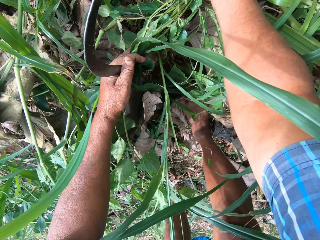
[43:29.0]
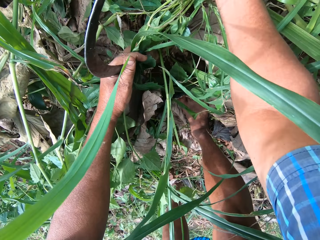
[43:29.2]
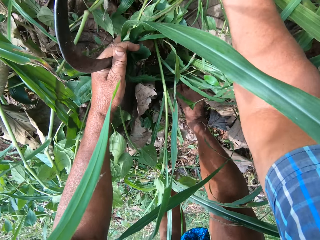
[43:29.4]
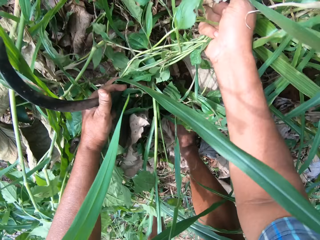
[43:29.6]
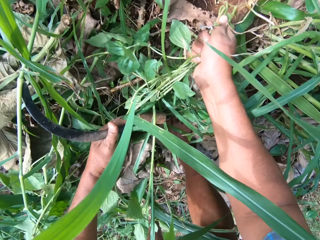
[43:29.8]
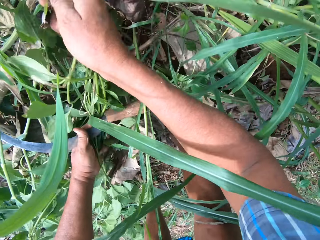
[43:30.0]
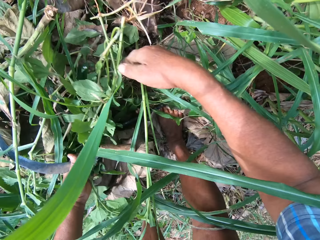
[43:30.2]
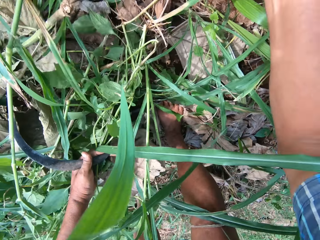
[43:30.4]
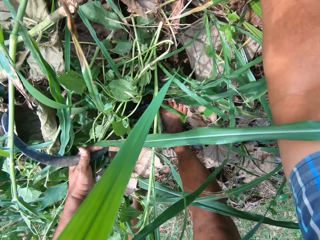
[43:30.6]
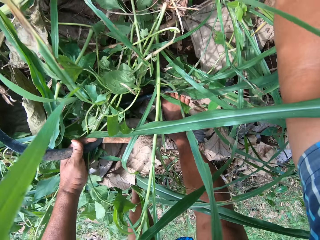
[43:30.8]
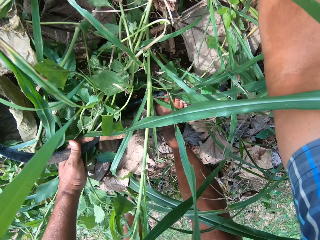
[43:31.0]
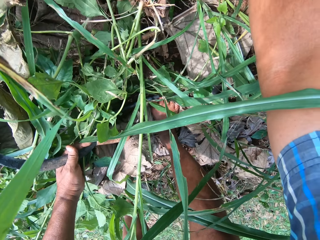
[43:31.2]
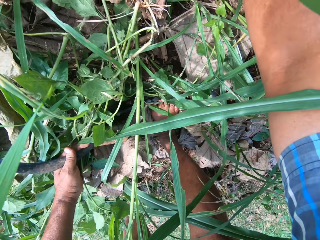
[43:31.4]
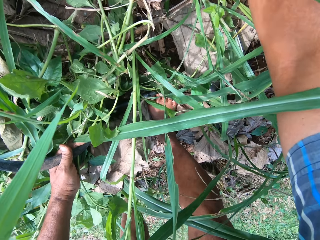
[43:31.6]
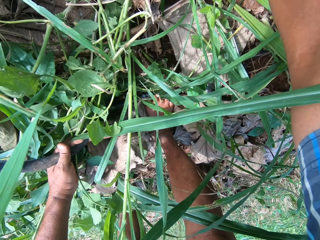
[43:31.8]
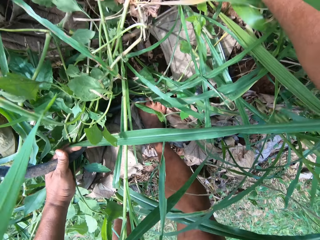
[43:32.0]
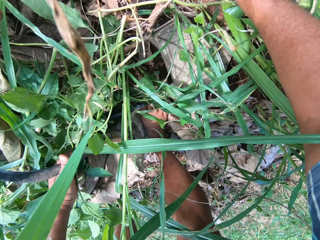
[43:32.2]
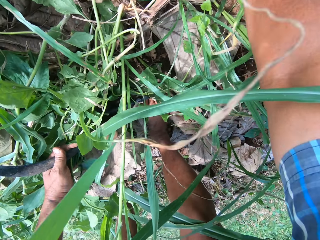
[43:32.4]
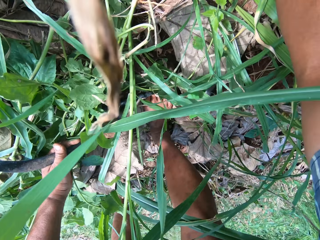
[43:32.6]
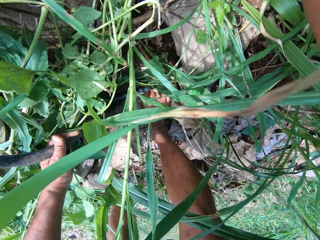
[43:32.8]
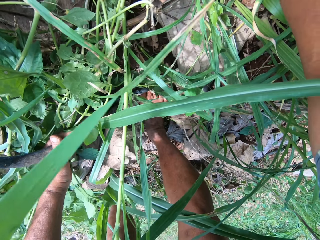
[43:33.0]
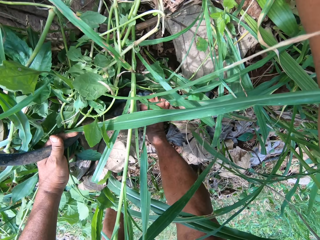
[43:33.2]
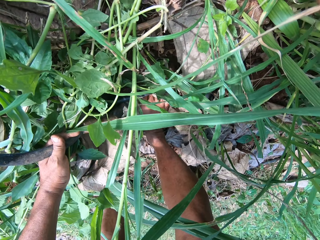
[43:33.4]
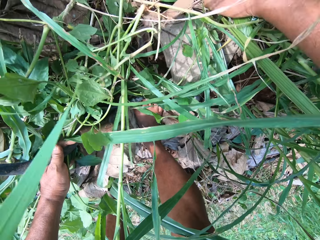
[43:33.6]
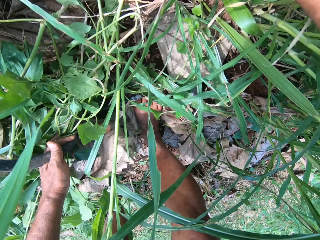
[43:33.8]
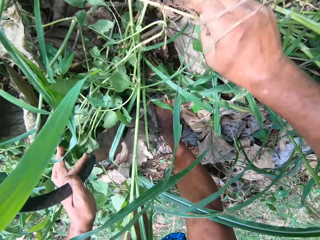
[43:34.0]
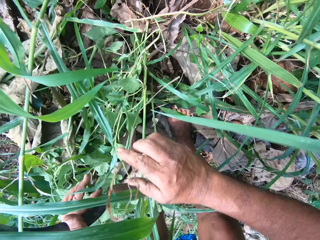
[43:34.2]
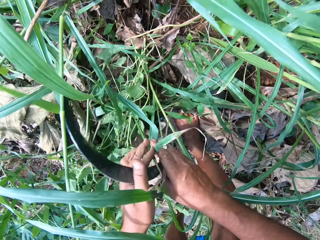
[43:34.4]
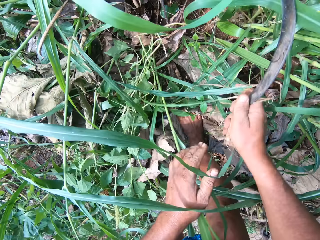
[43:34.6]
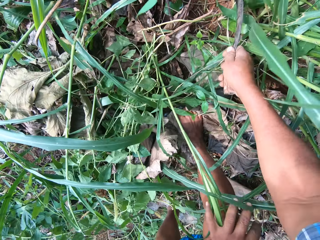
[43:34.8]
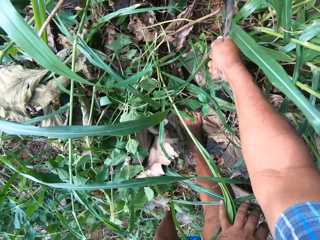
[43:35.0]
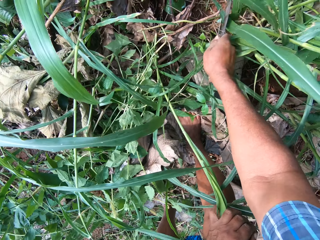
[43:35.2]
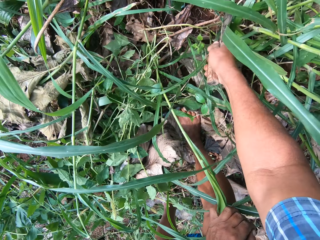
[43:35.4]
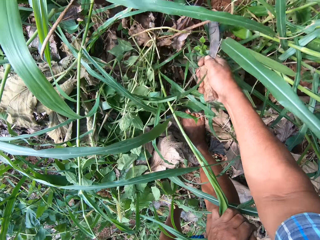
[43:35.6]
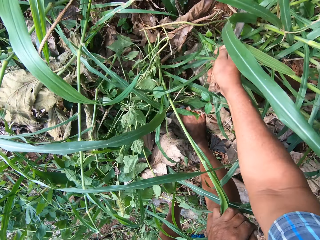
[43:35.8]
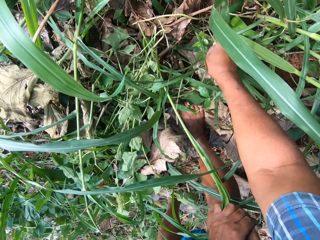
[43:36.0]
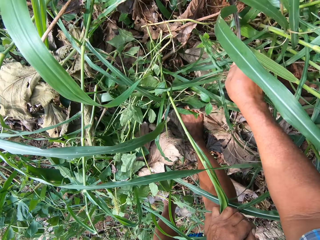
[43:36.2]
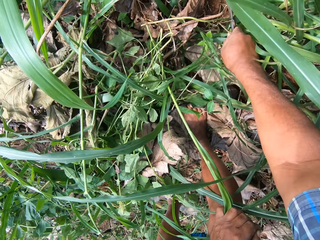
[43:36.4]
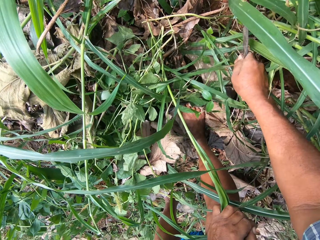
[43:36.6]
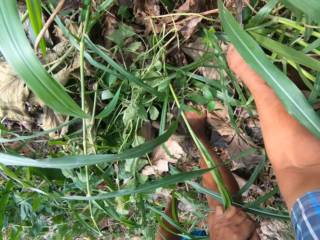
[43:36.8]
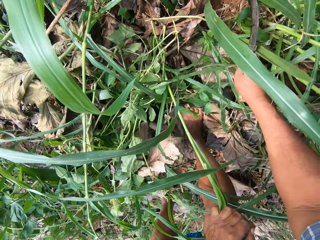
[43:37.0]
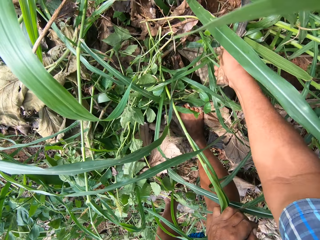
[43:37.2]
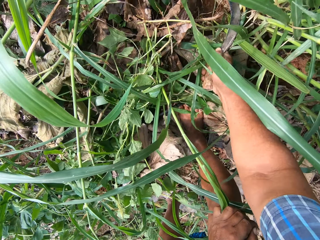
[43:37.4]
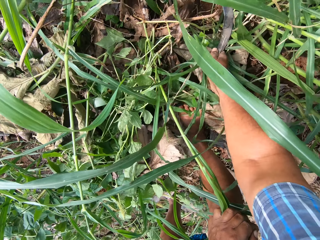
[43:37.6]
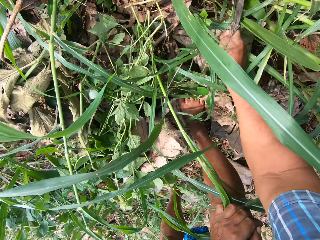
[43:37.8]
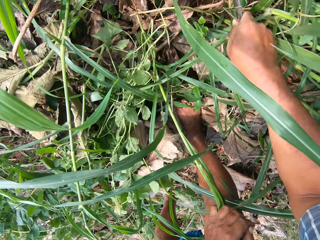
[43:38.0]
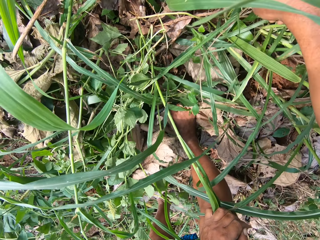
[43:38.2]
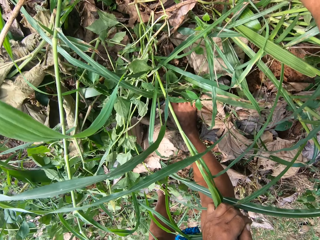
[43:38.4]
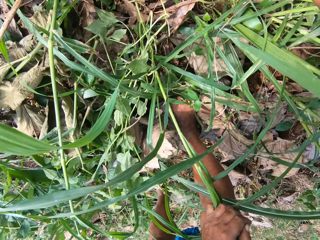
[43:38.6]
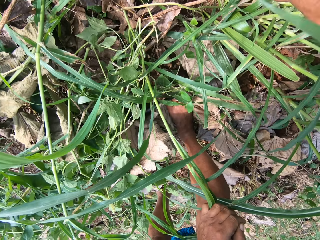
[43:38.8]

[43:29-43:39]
The camera wearer uproots plants with his hand. He cuts with the sickle.

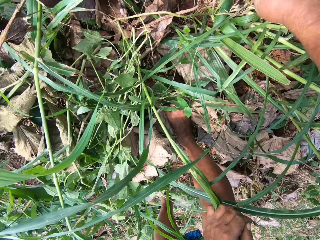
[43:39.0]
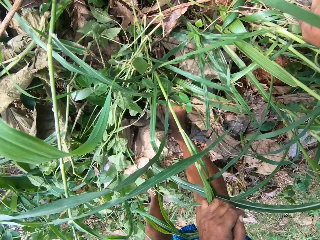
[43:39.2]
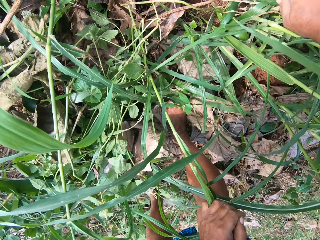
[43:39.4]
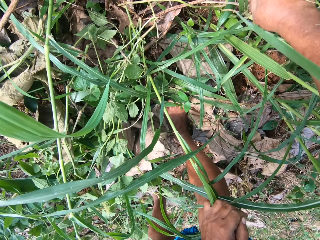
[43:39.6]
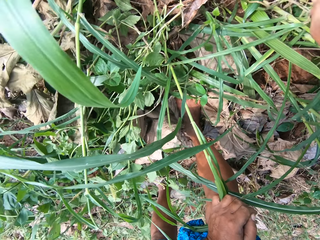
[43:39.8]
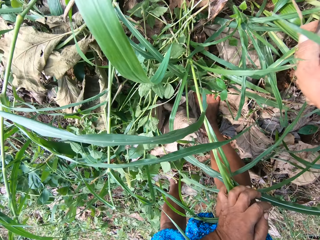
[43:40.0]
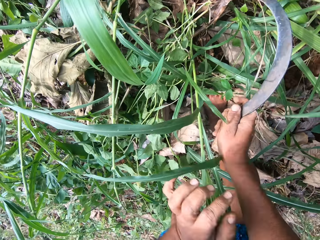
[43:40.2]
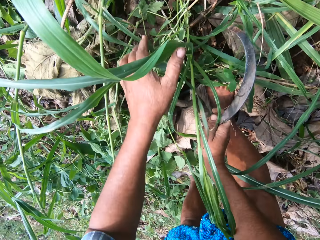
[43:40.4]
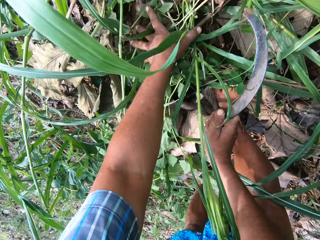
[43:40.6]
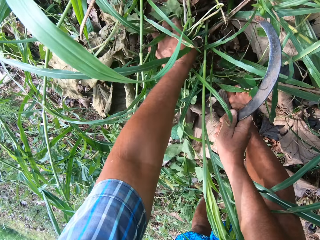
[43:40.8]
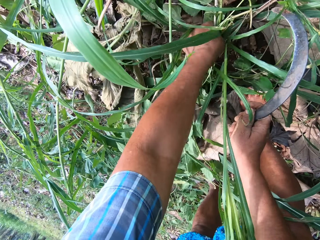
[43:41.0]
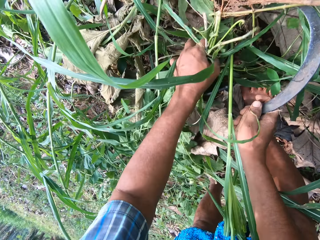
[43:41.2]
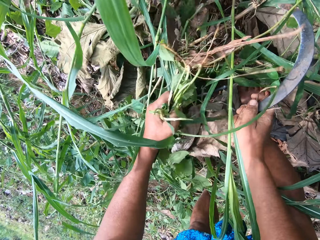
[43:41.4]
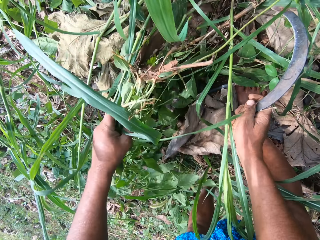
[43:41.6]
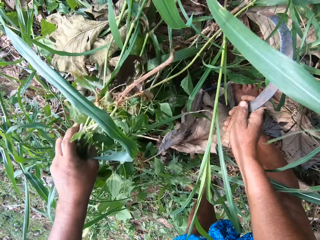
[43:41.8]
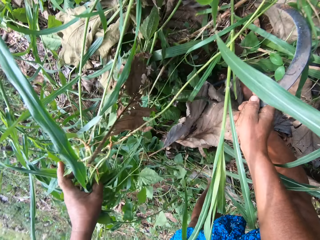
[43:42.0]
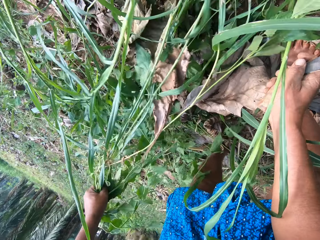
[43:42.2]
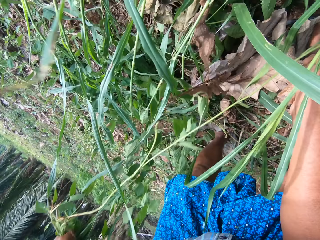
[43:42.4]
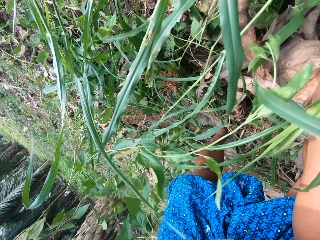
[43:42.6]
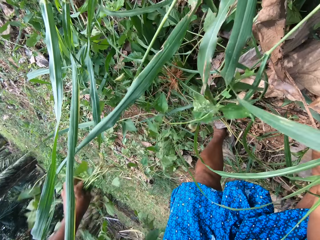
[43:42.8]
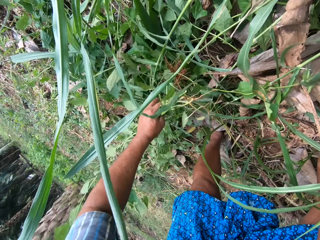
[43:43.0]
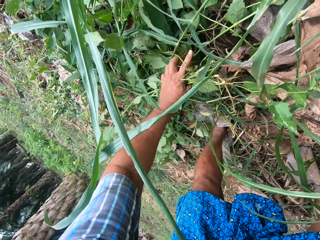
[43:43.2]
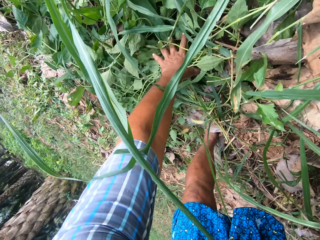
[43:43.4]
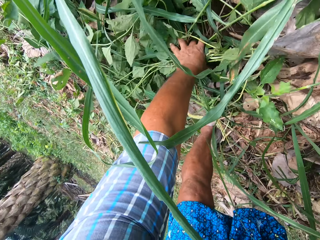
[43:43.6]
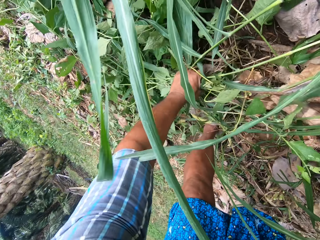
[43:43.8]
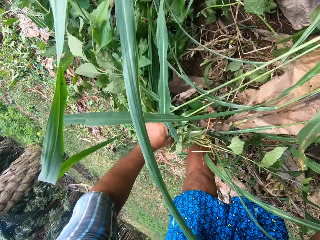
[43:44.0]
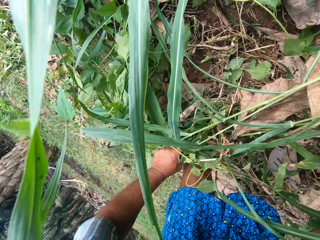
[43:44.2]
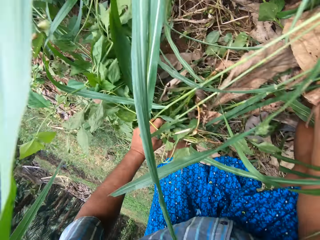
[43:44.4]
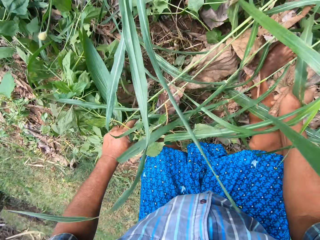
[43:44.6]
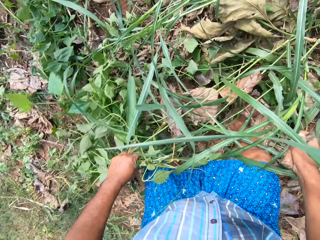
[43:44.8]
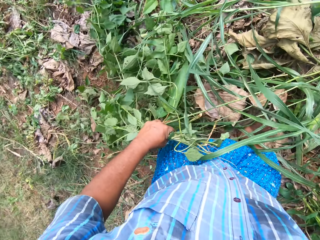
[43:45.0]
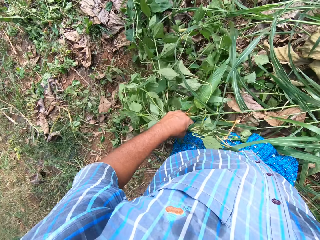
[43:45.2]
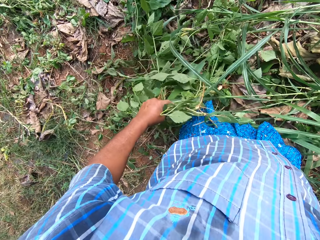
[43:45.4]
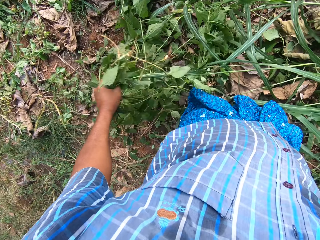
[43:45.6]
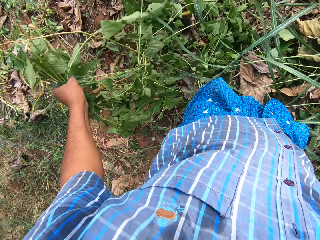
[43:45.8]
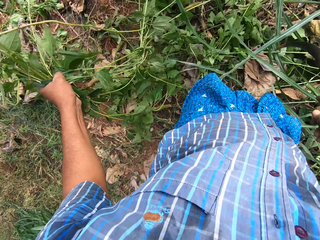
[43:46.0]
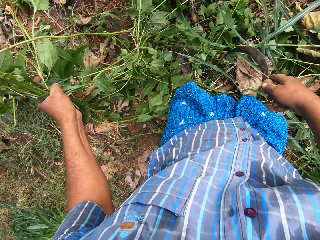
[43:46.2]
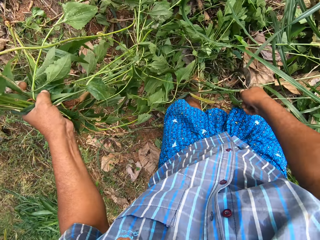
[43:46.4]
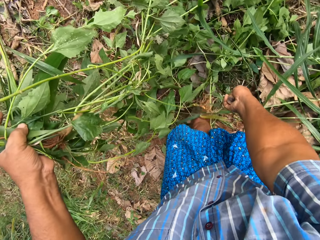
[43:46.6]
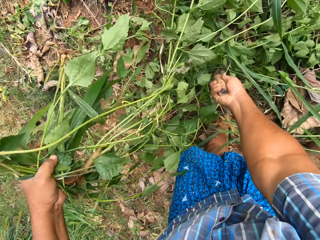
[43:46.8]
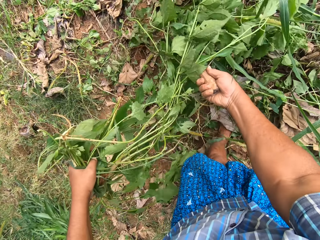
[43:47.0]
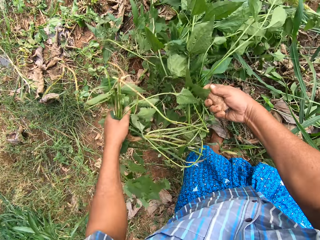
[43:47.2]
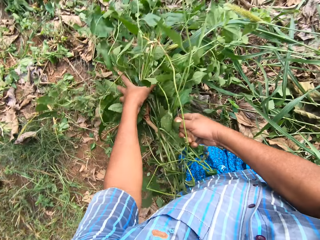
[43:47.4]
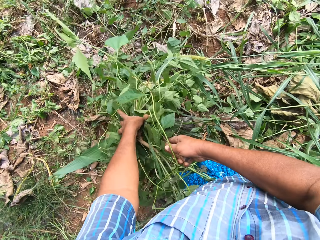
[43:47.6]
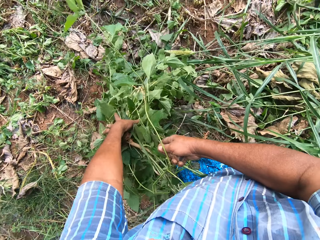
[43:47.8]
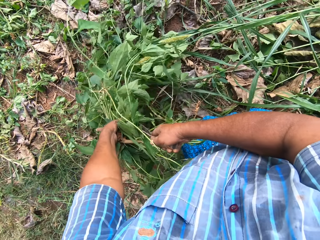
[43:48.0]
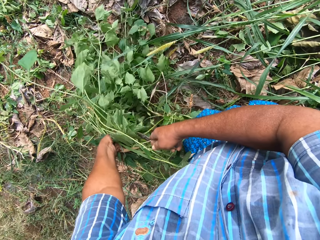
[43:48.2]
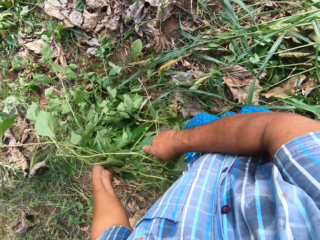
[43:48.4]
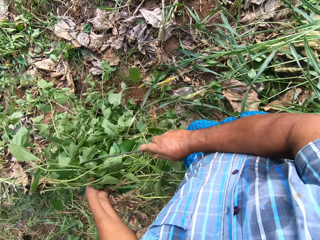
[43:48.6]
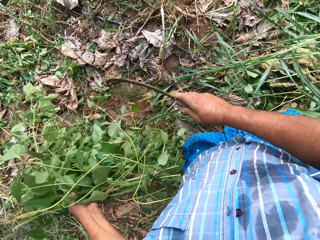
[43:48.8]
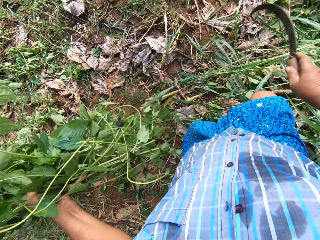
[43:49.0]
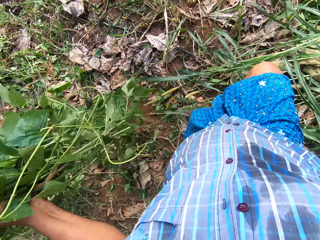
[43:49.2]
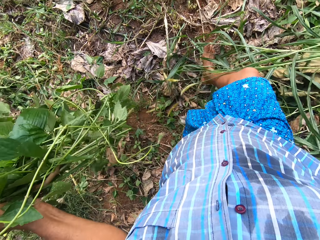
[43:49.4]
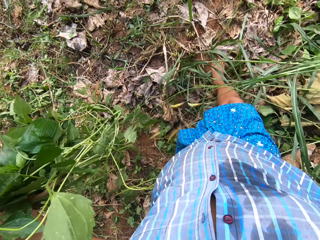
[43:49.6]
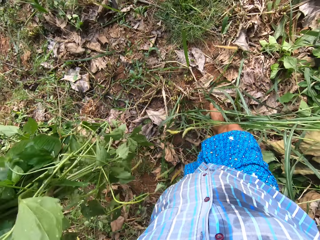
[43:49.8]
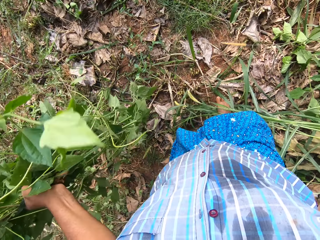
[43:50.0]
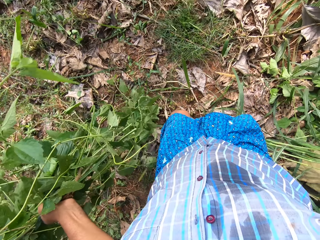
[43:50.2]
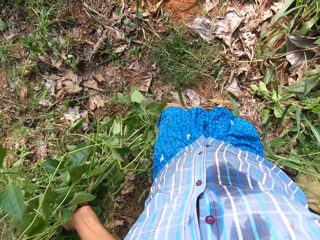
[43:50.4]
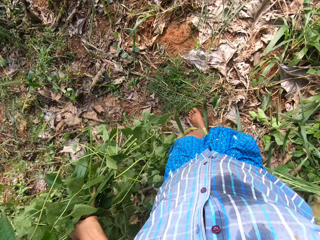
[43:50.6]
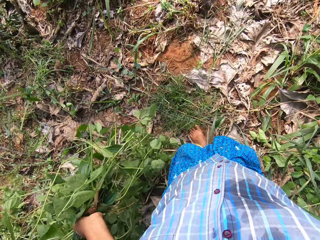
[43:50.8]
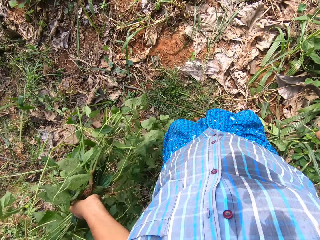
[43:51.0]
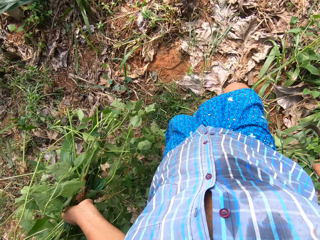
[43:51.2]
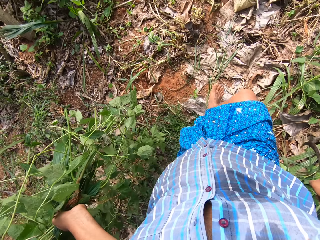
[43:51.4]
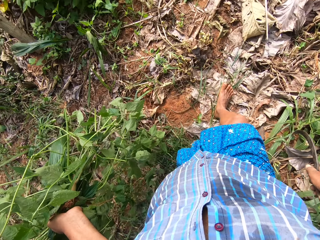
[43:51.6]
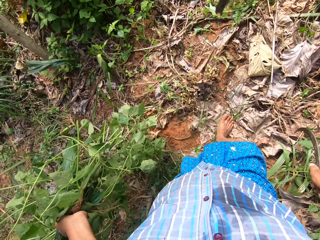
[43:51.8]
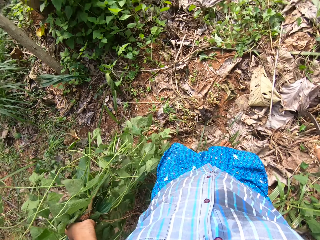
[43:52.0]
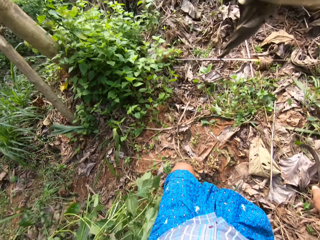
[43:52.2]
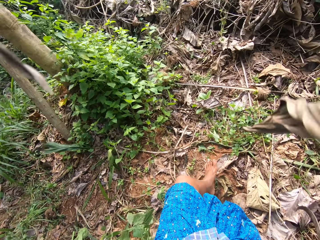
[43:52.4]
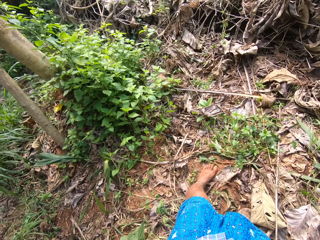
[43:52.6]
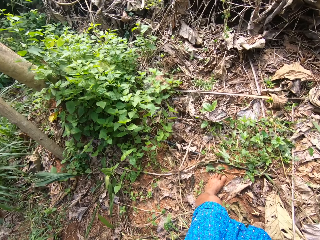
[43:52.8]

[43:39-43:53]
The camera wearer picks grass with their hand. They pack the plants. They pull a weed. They collect the weed by the sickle. They walk.
